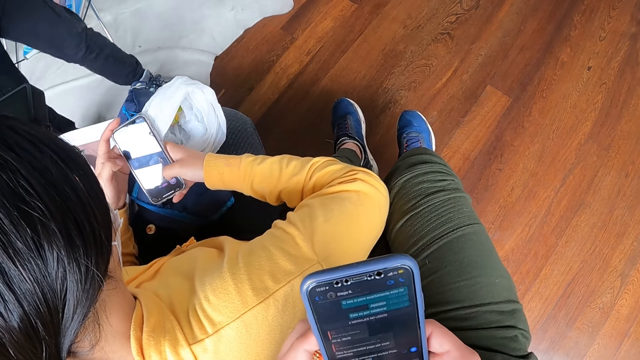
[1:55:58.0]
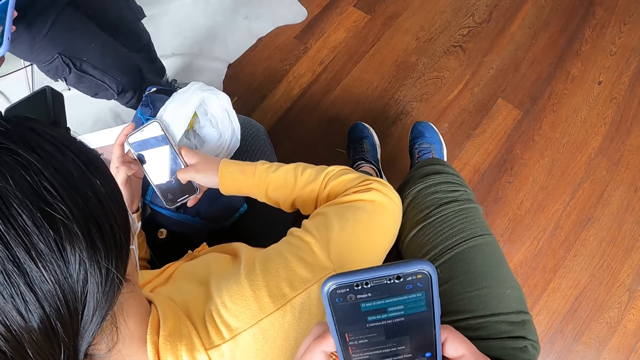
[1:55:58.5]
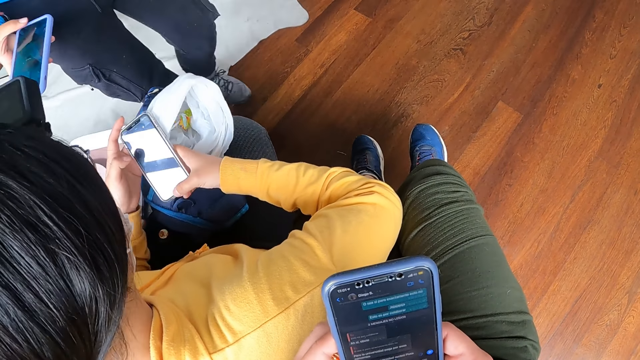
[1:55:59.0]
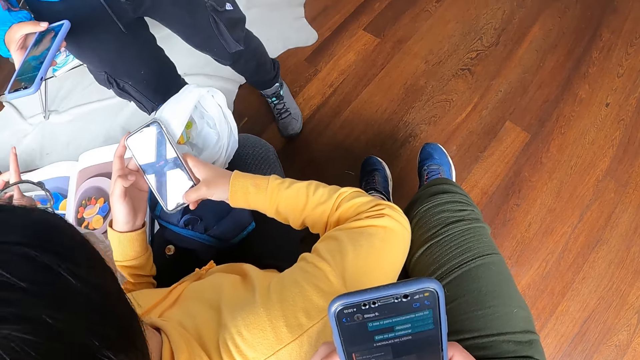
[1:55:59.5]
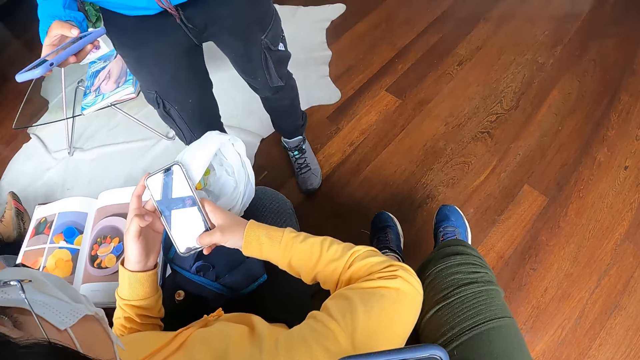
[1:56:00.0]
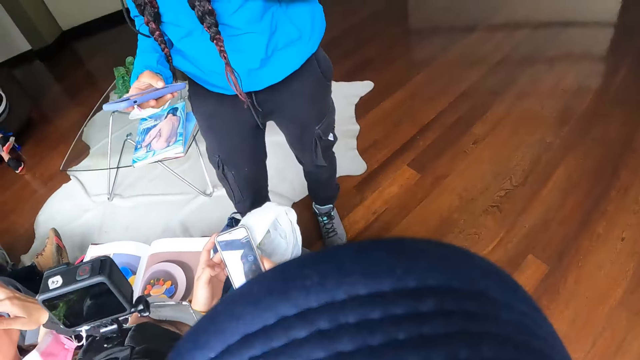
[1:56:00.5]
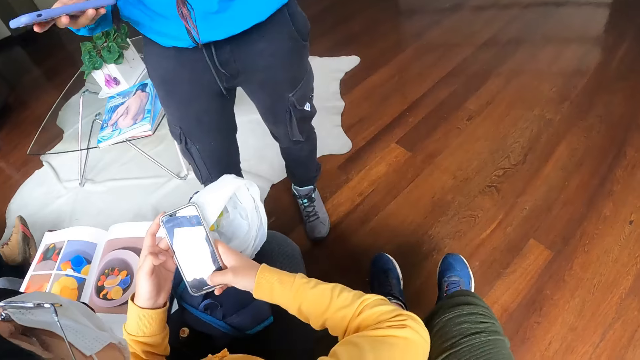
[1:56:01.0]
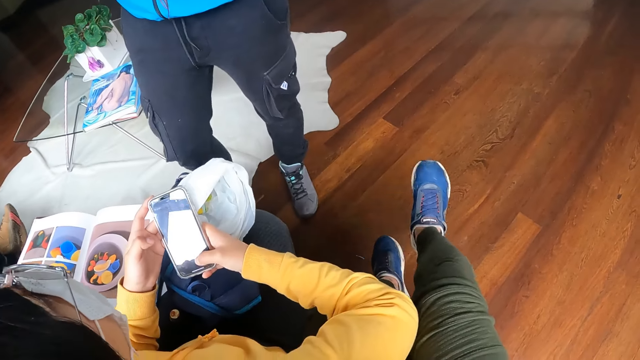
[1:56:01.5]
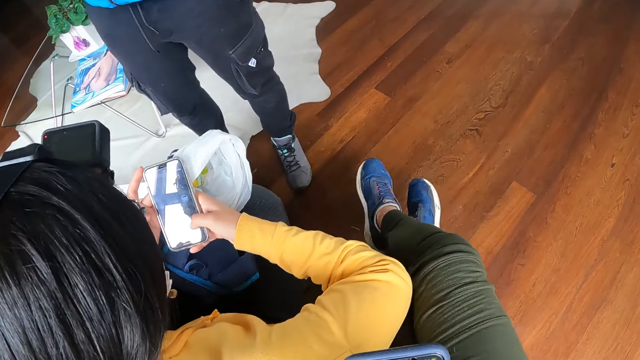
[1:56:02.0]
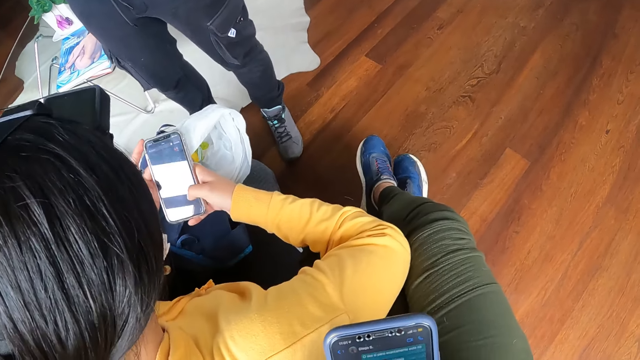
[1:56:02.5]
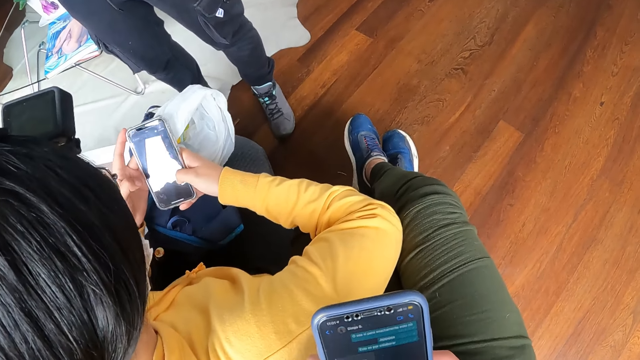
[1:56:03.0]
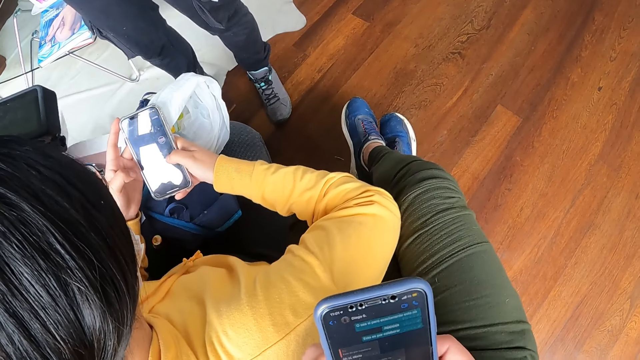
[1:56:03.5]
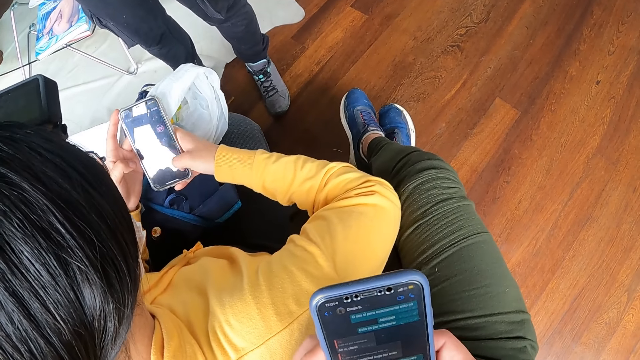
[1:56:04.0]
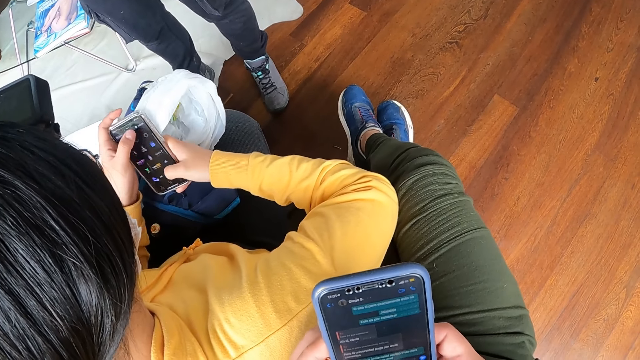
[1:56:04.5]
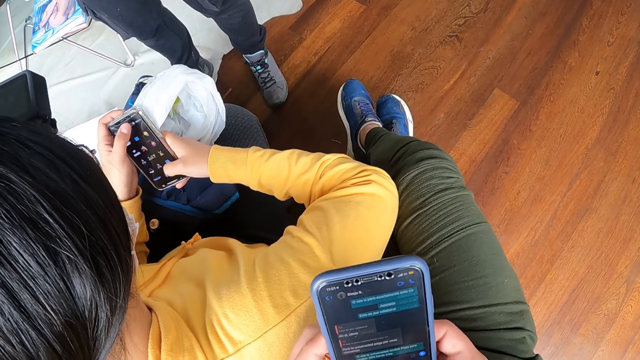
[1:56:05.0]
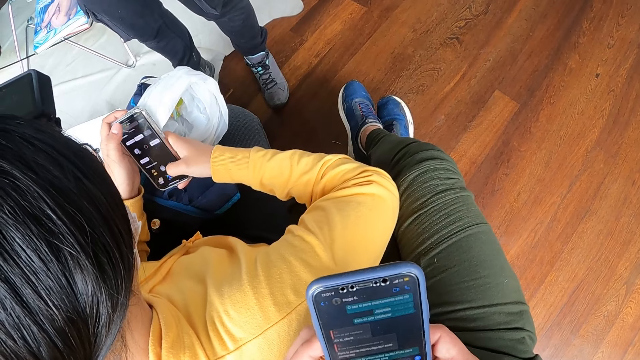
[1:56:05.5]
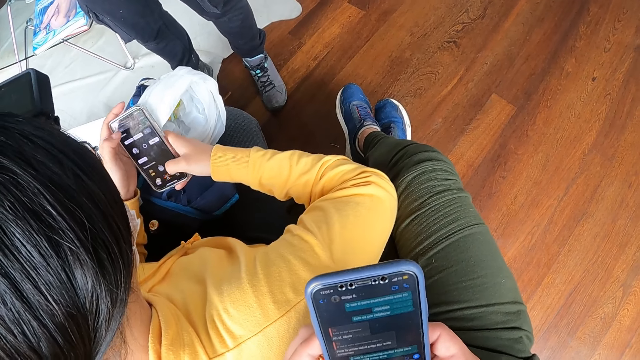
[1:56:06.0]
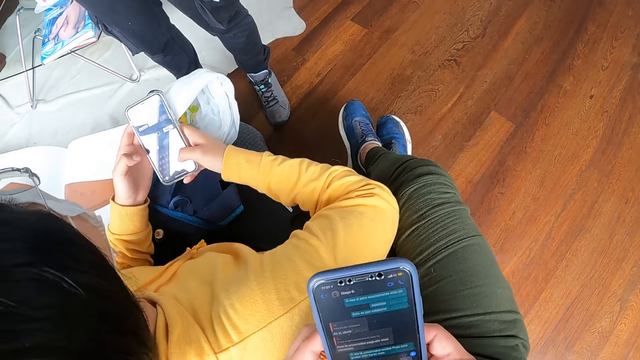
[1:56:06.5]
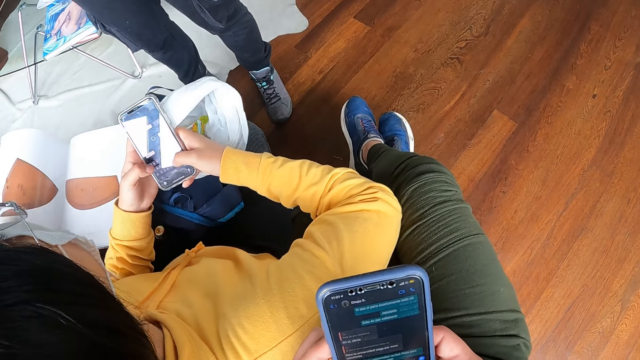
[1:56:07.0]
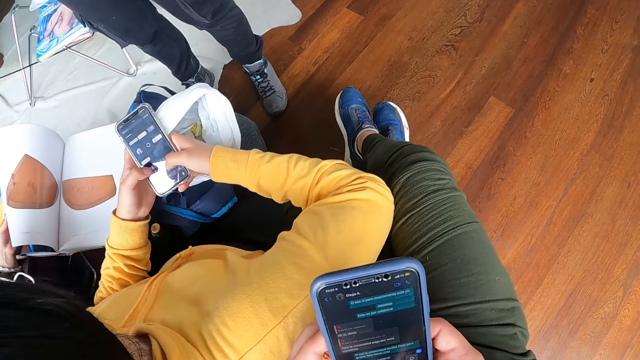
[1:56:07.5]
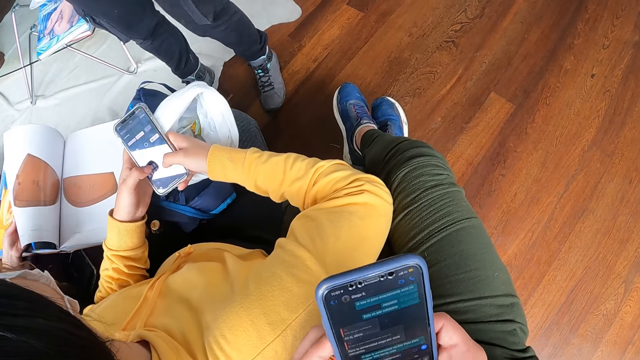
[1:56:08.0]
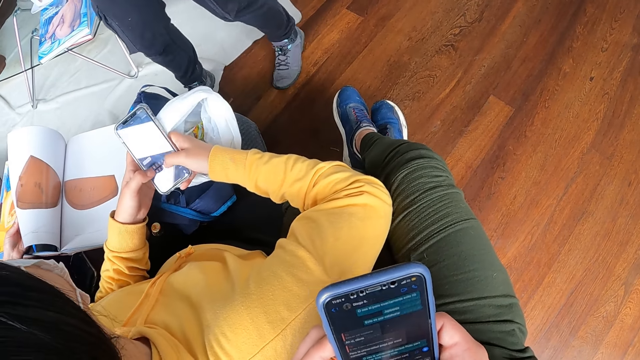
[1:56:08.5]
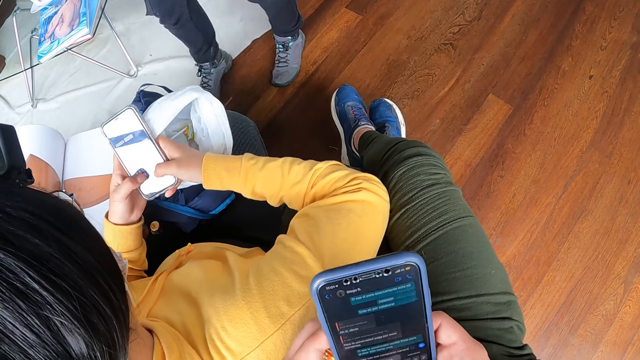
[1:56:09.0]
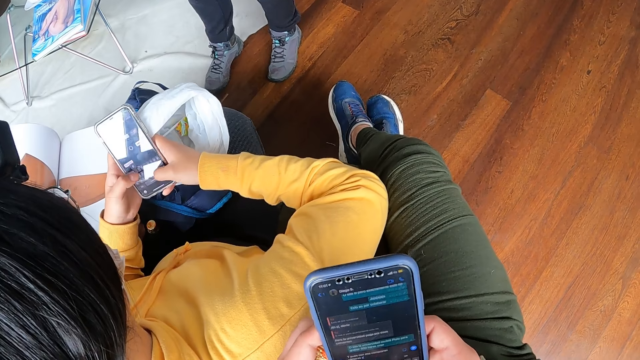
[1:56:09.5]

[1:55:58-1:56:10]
A person walks around. A woman holds a phone in her right hand. The woman interacts with another woman. The first woman operates the phone in her right hand. The other woman operates the phone with both hands. The camera wearer operates the phone.

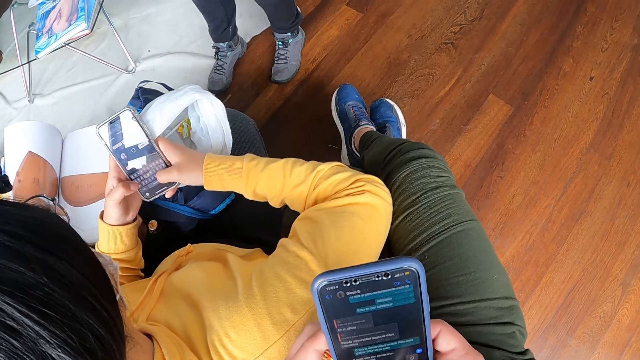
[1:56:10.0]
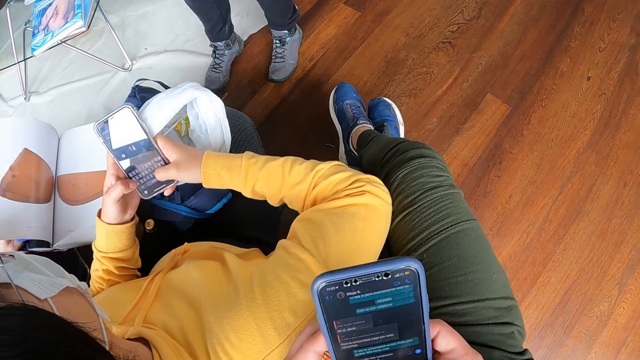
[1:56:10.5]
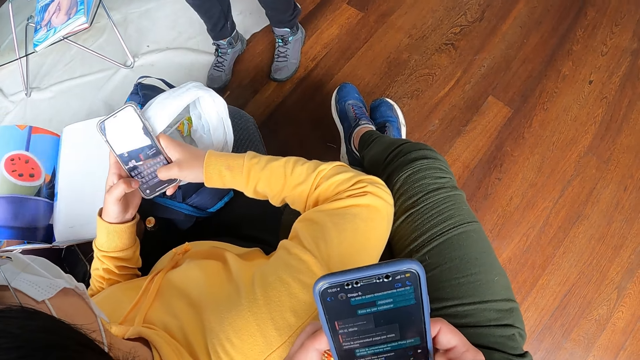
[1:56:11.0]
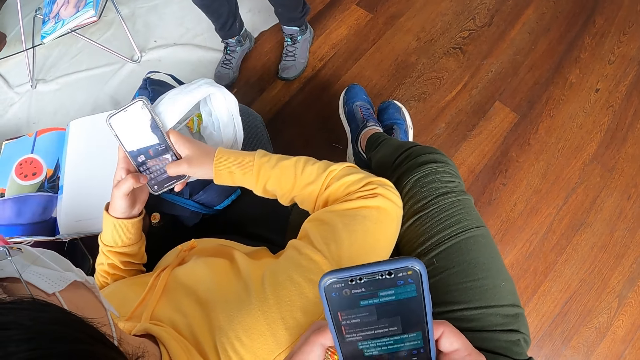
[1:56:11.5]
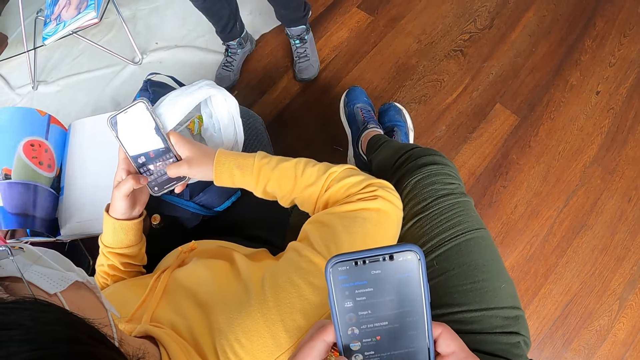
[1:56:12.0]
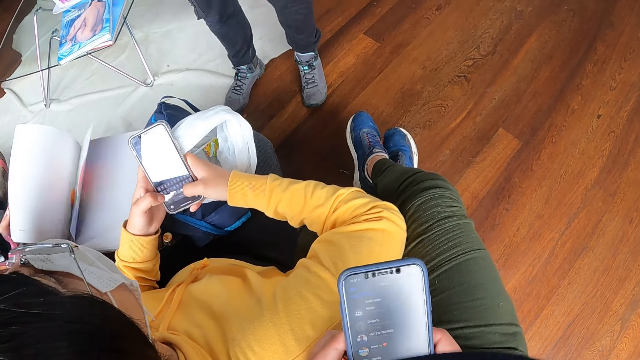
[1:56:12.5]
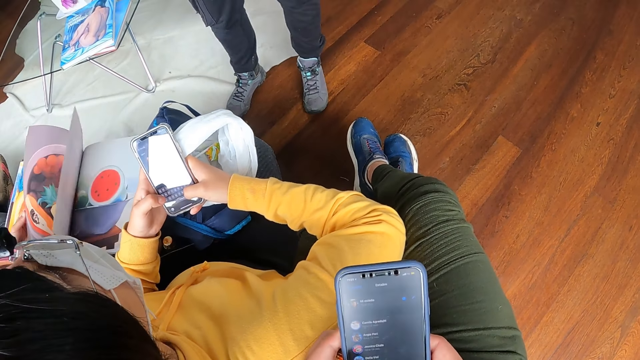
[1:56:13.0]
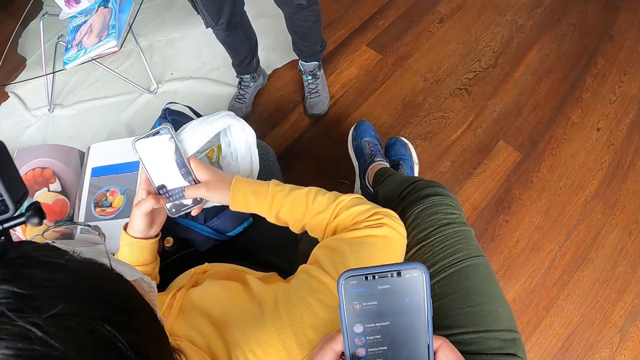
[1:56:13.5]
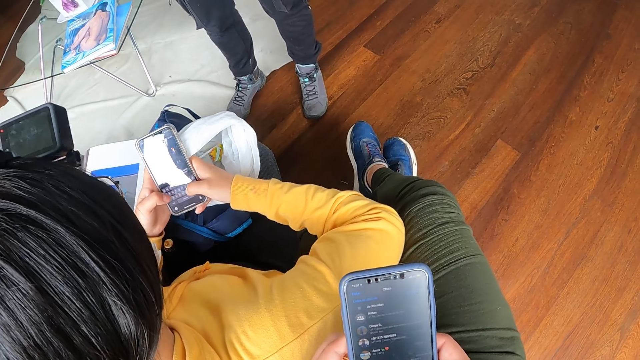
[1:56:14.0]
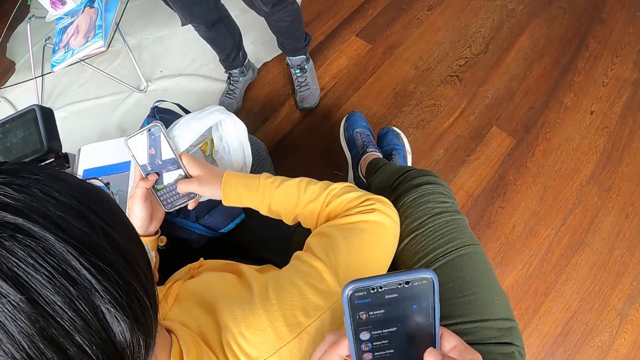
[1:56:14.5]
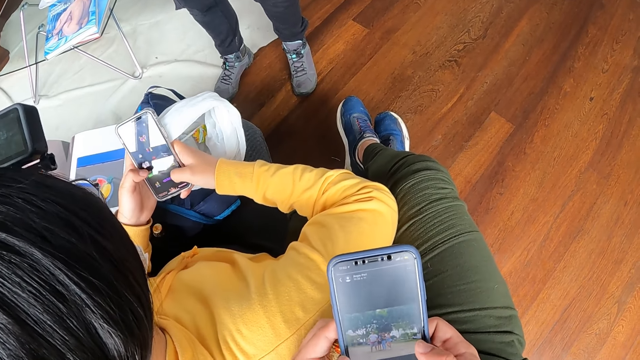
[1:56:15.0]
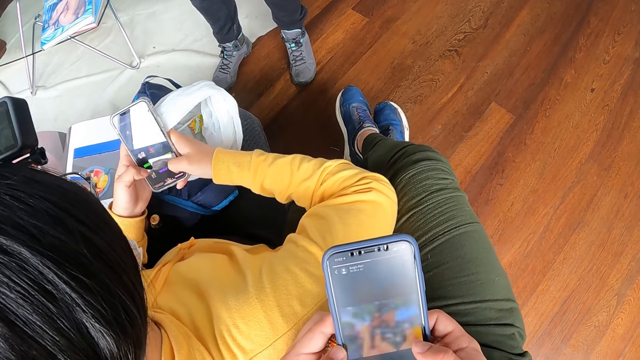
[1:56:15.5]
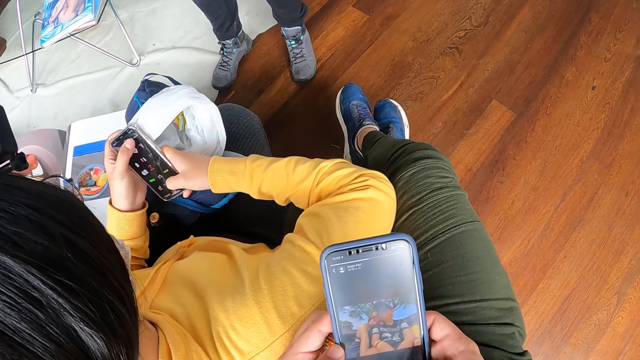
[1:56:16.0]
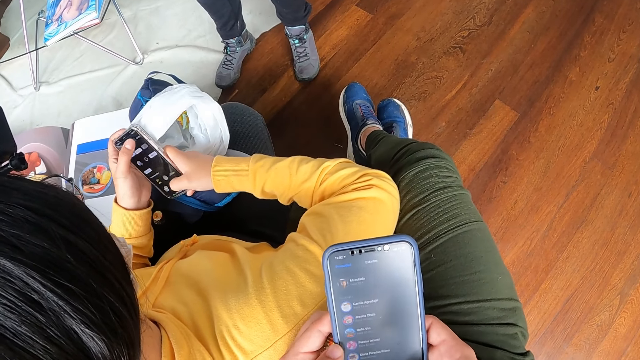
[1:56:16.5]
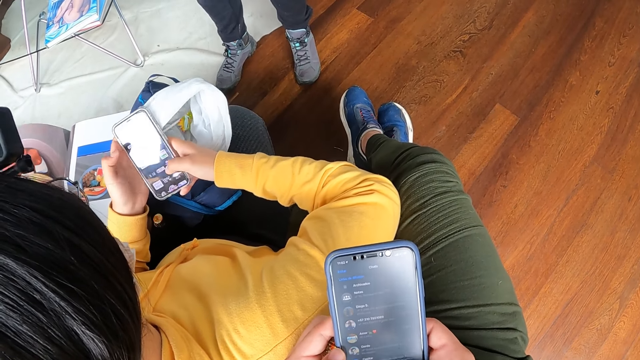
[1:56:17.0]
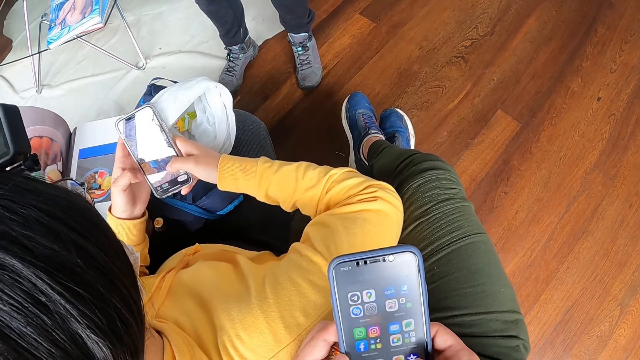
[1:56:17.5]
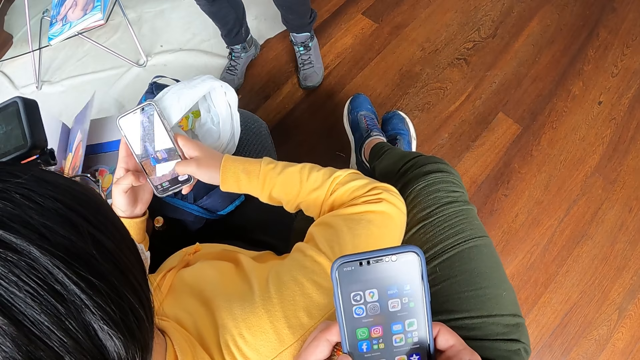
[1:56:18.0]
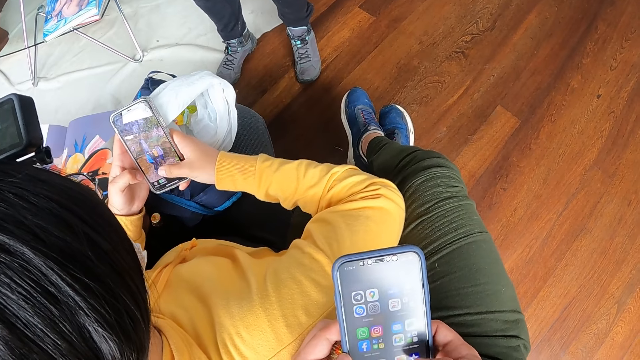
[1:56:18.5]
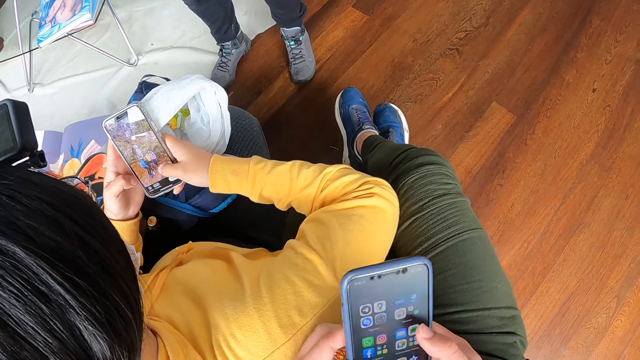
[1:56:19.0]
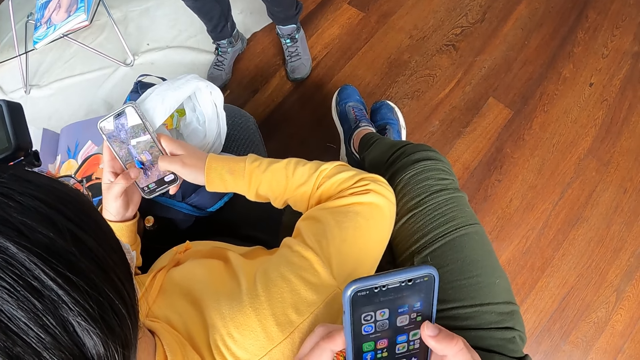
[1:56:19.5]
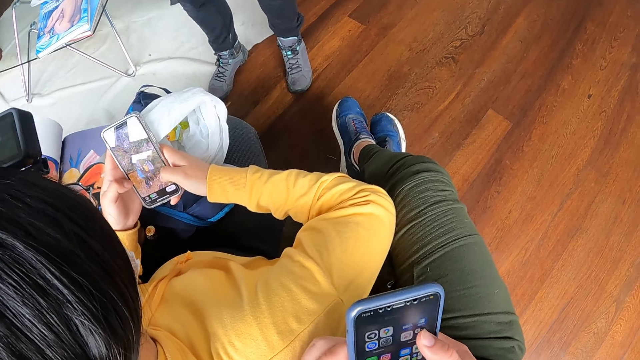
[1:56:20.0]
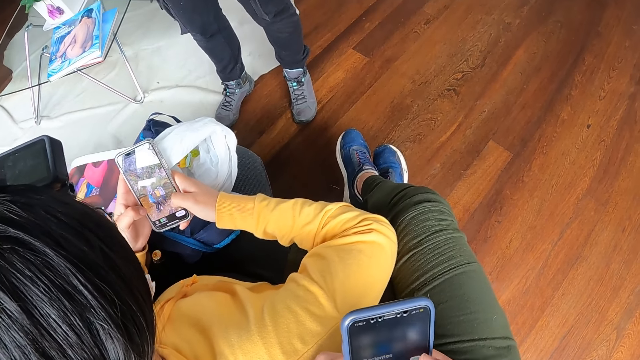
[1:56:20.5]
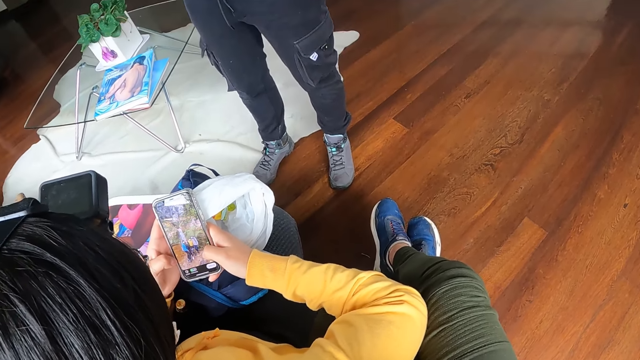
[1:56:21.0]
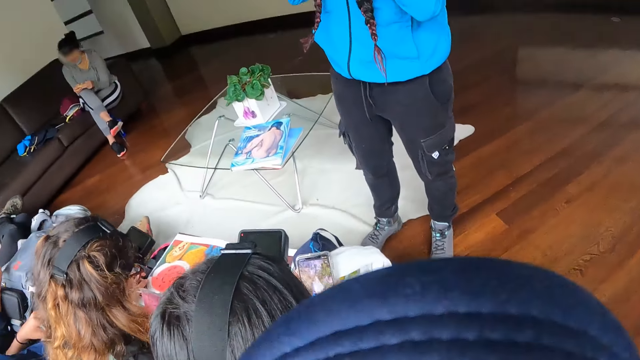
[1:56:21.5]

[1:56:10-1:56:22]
A person moves the book pages. Another person operates the phone. The camera wearer operates the phone.
